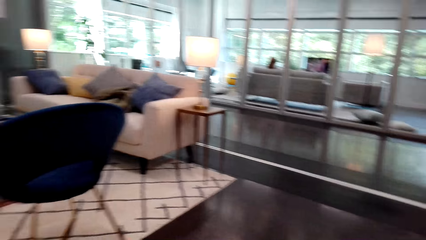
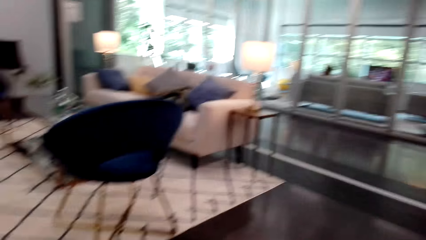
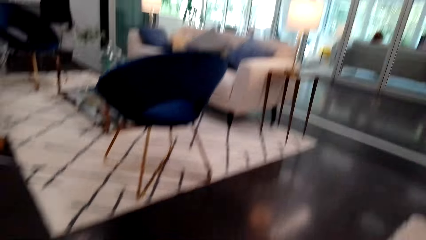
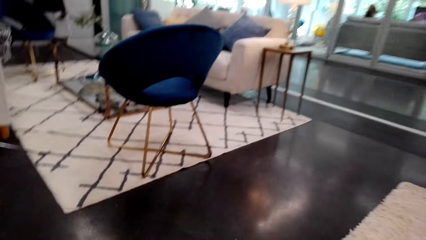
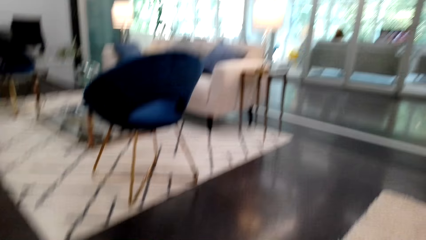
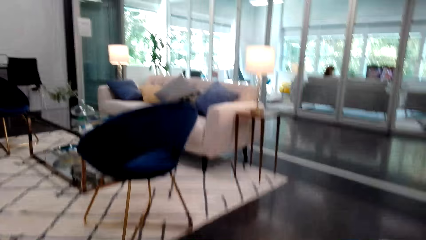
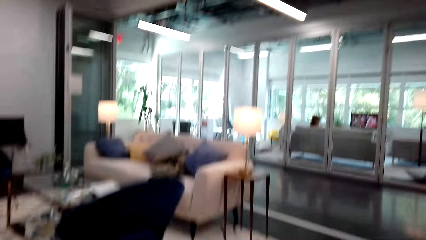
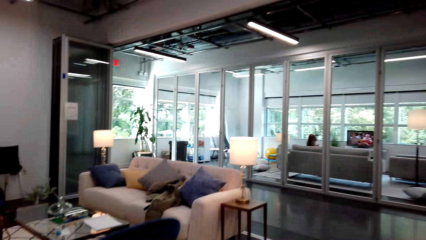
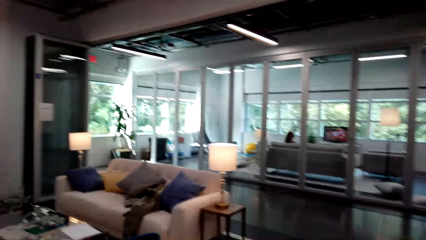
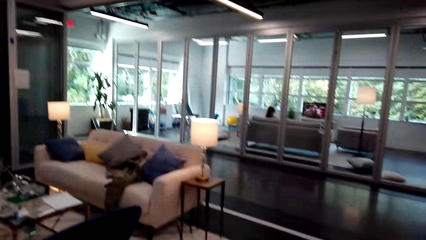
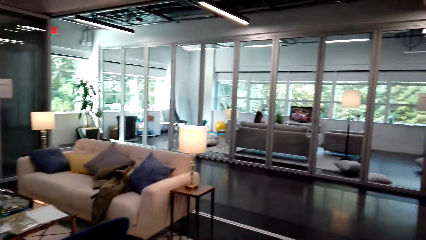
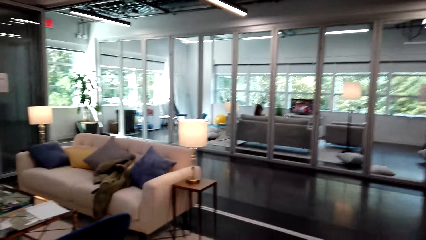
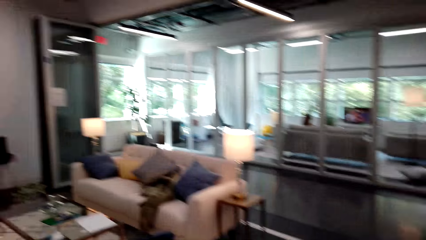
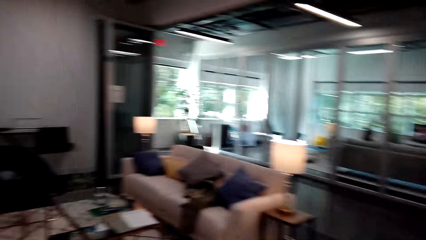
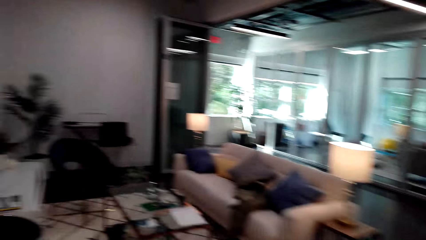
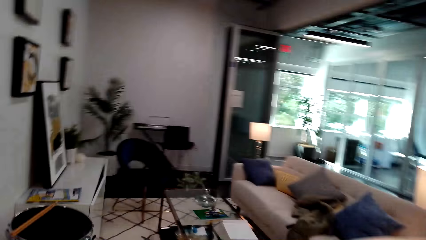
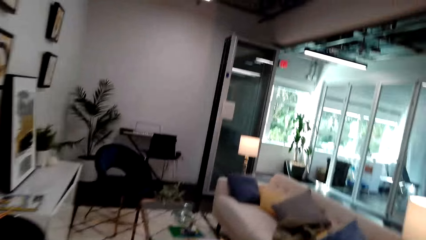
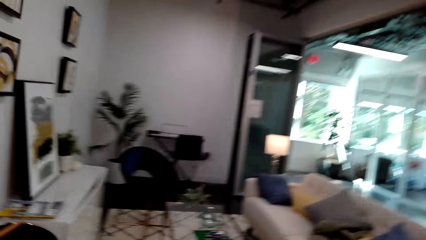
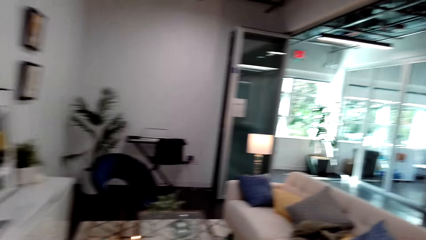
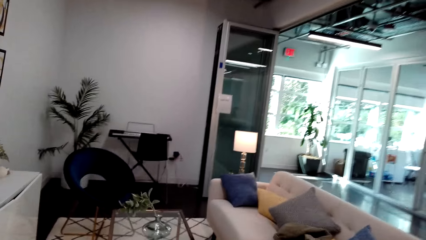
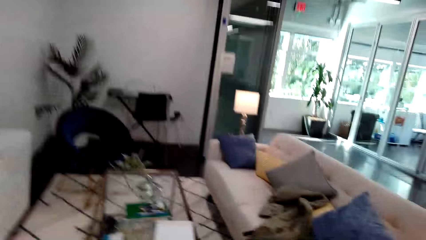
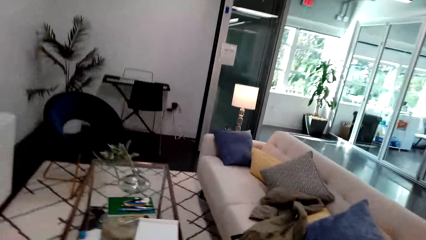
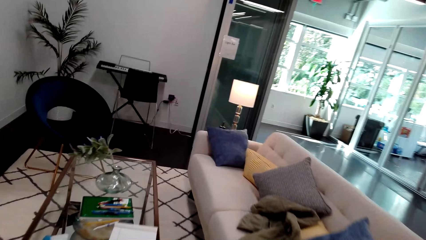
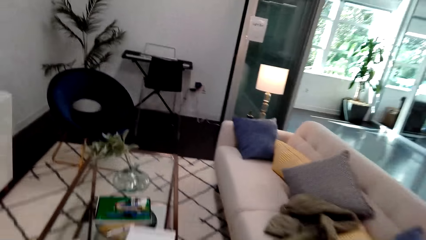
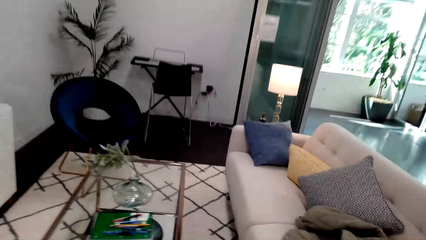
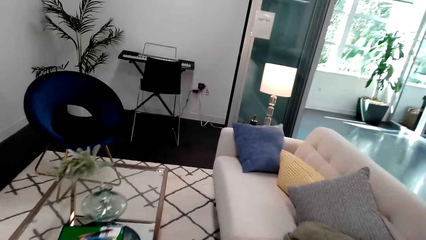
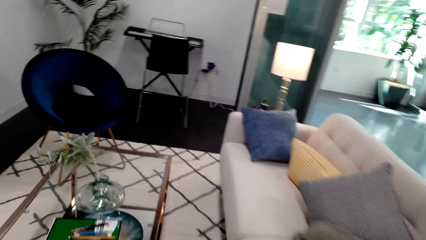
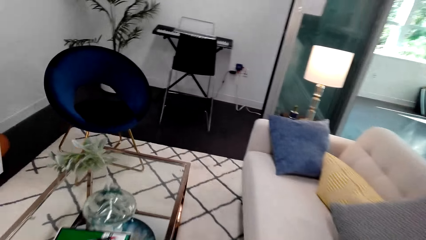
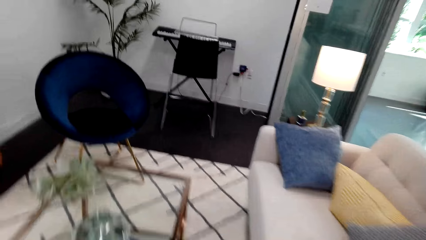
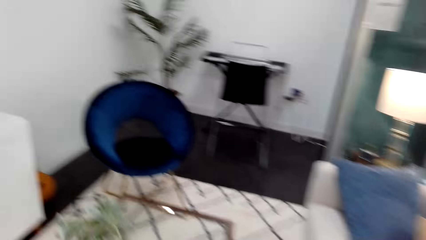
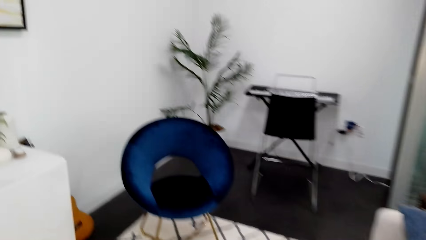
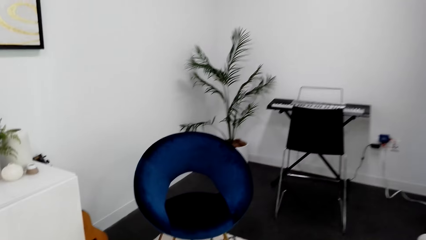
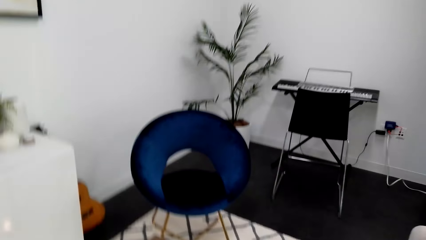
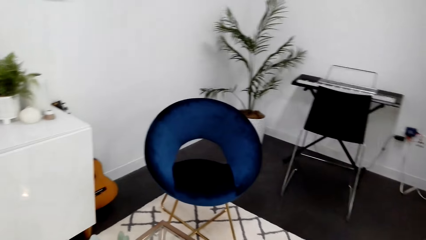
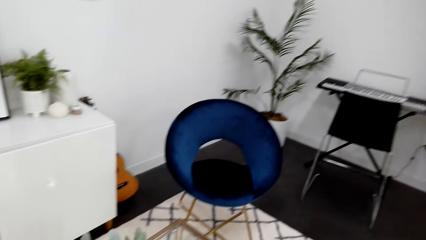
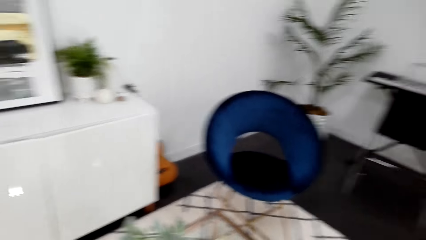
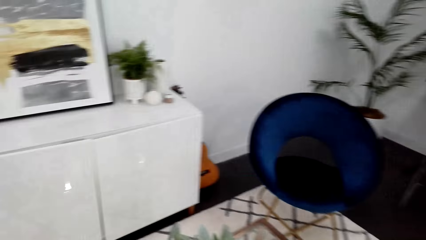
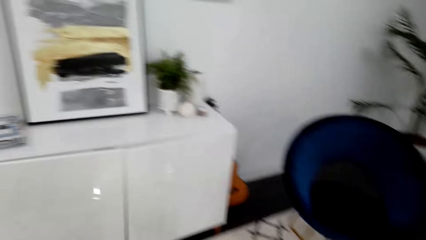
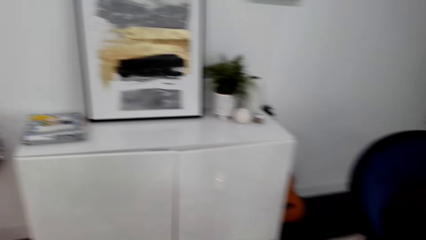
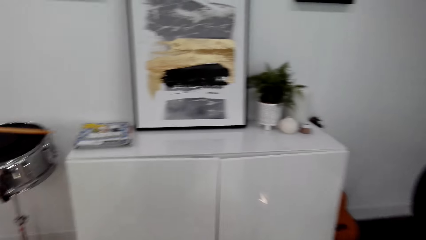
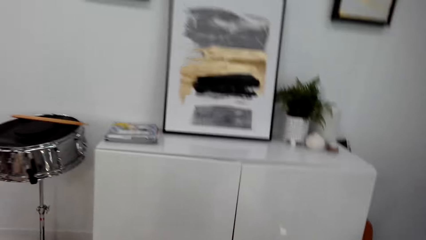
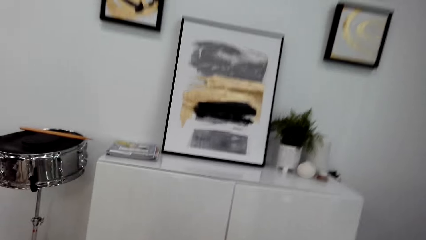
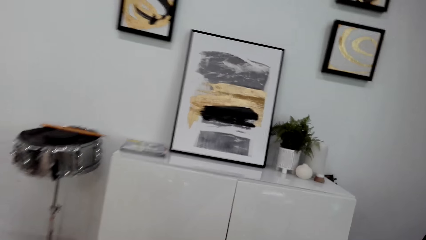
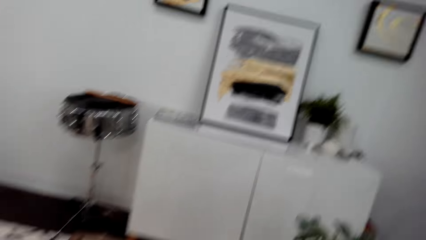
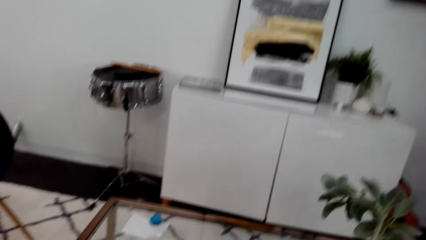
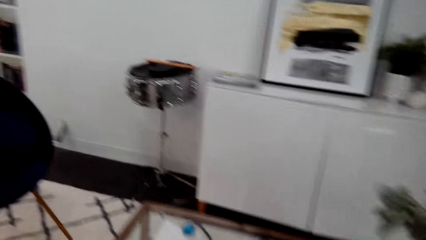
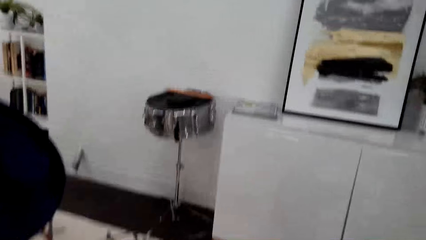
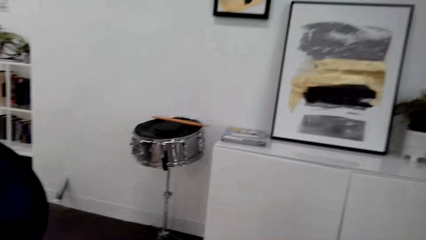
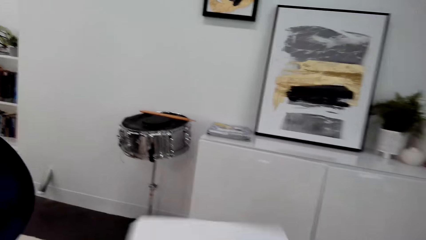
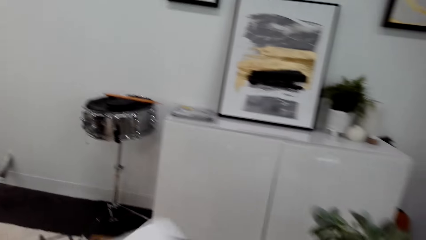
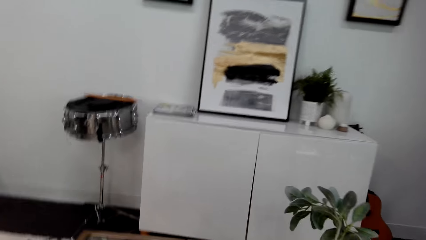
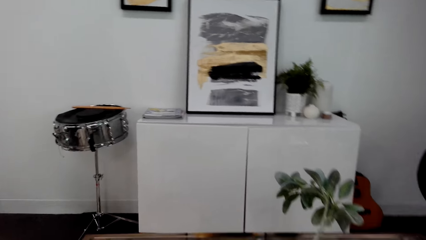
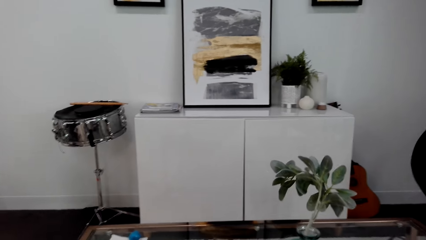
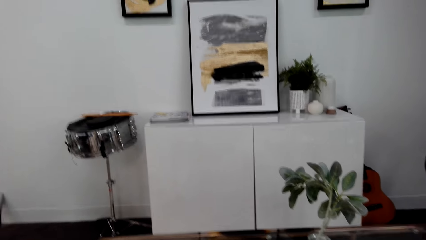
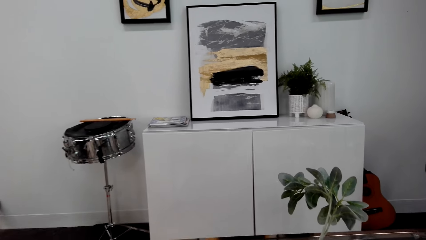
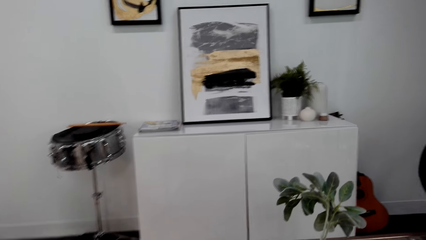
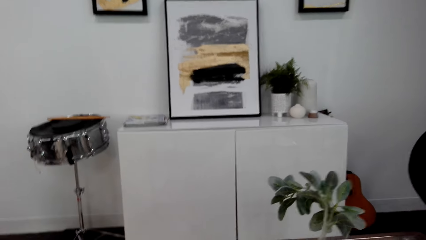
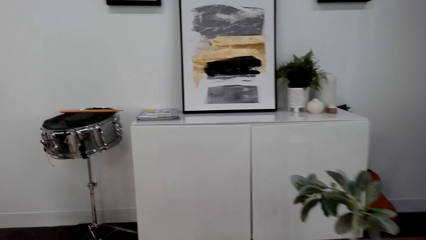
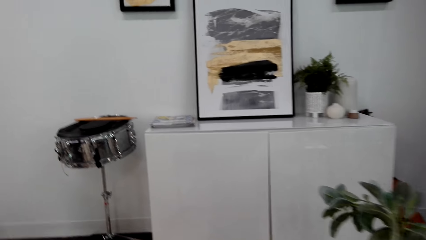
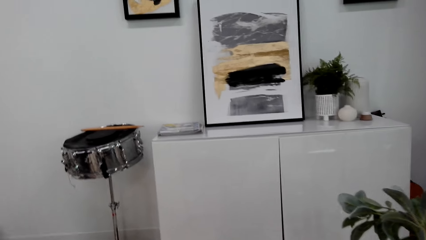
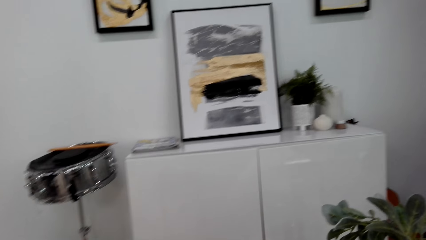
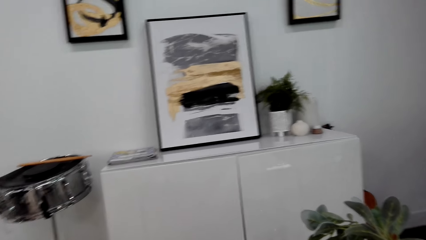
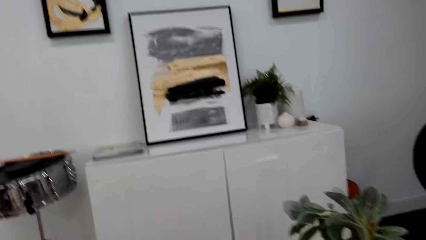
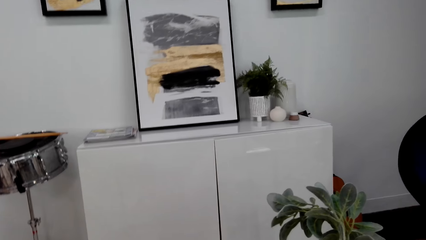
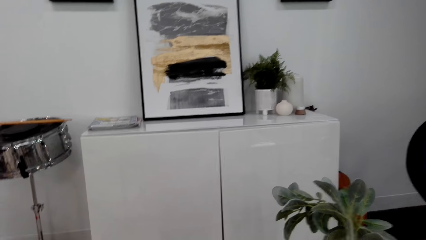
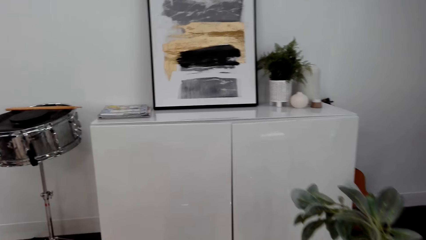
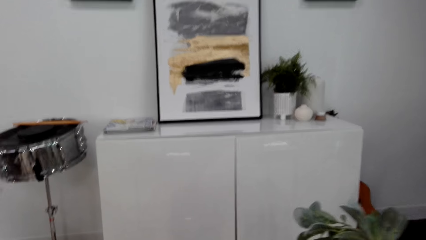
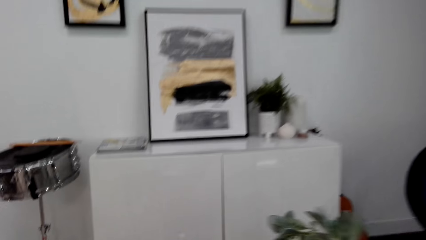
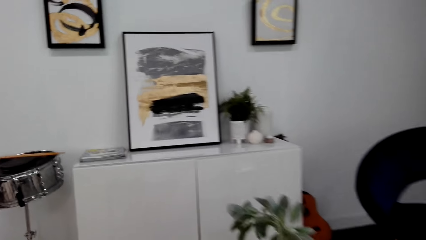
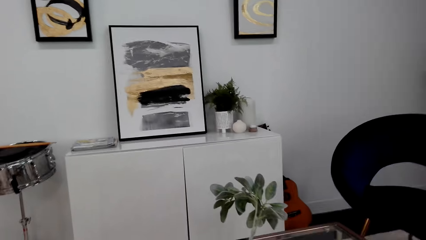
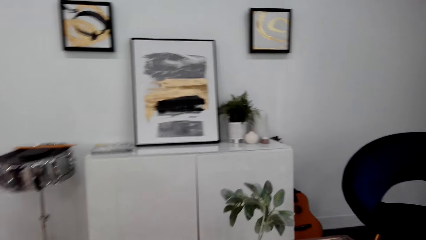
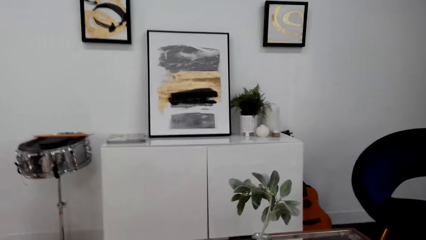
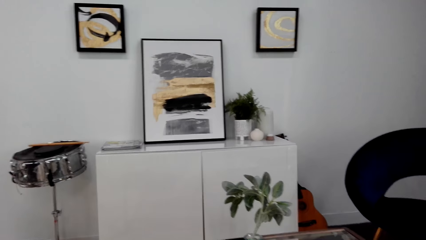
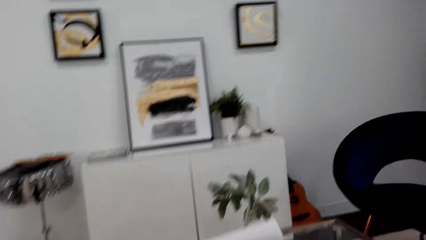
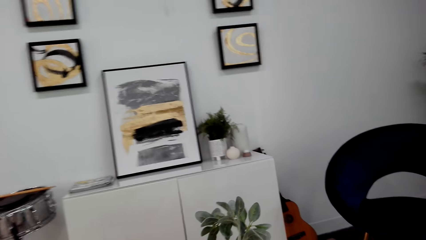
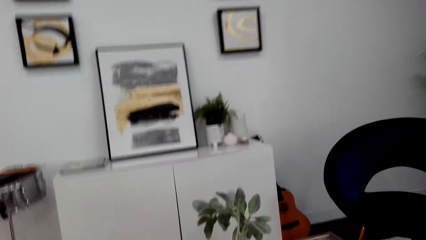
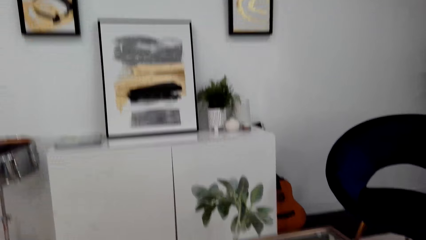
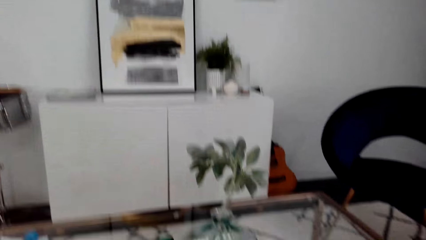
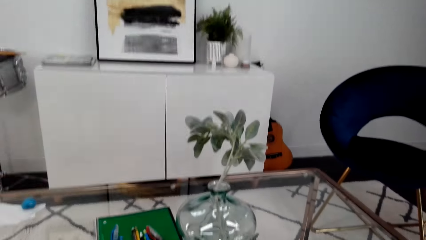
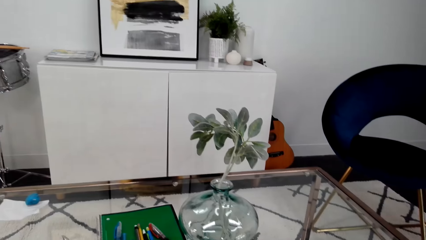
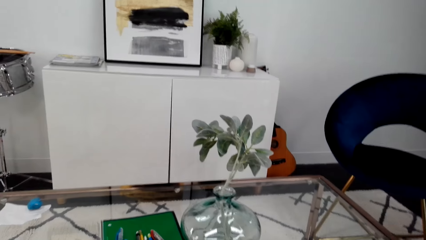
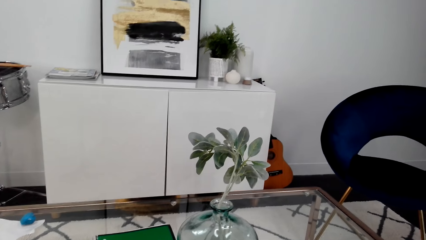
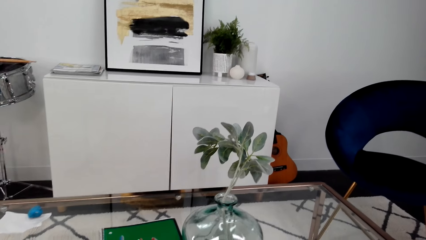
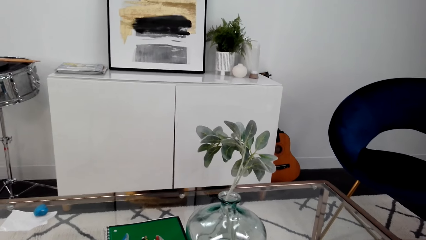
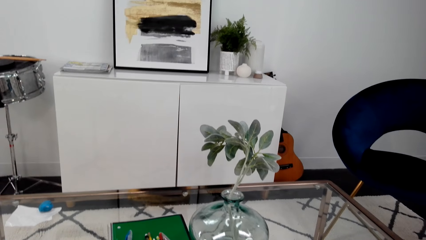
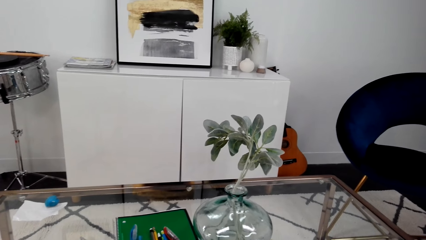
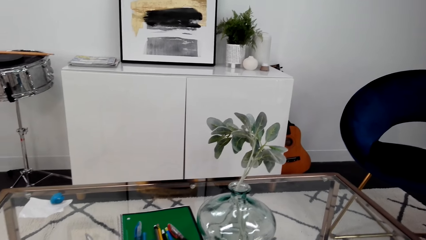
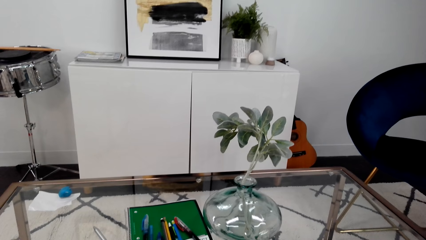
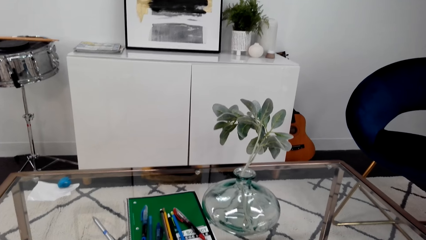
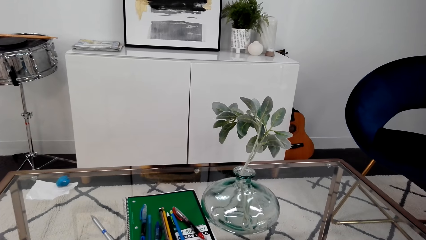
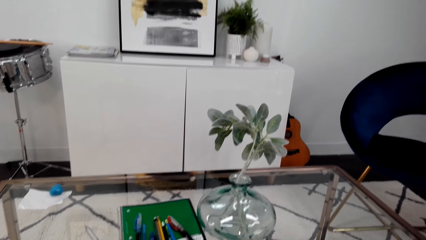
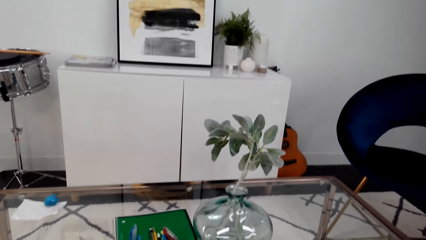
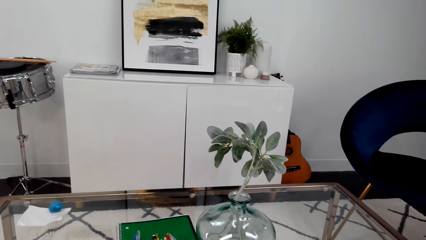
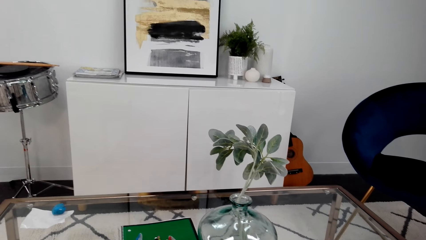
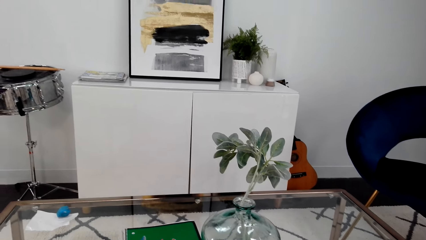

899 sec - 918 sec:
The camera wearer turns around. They walk around. They turn around. They take the paper on the table. They walk around.
